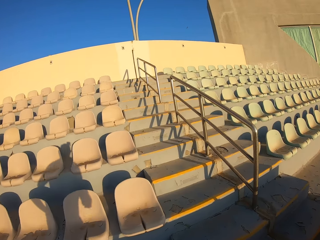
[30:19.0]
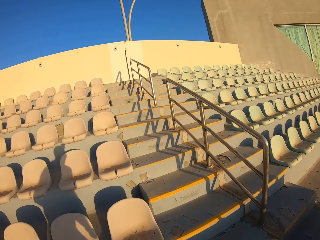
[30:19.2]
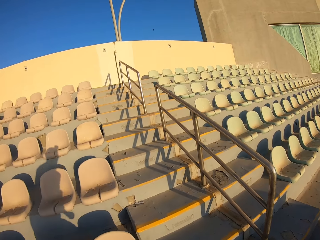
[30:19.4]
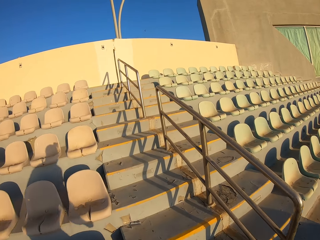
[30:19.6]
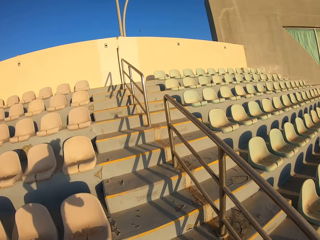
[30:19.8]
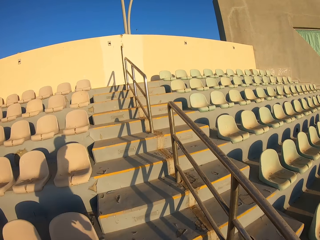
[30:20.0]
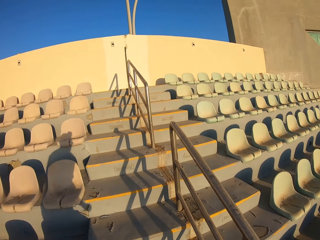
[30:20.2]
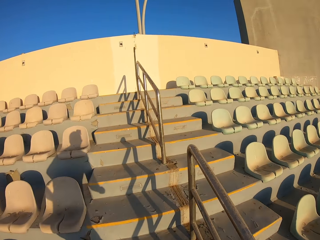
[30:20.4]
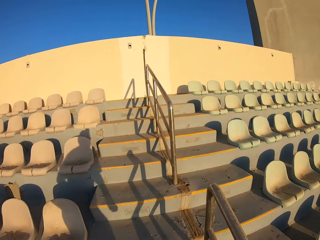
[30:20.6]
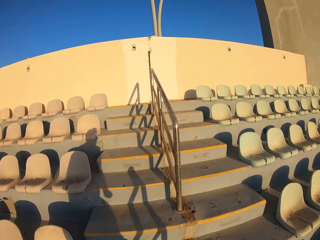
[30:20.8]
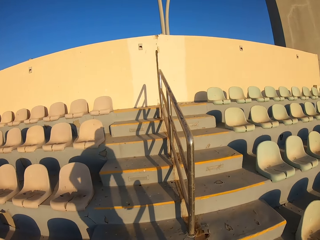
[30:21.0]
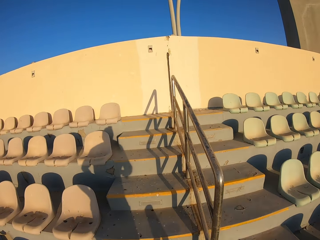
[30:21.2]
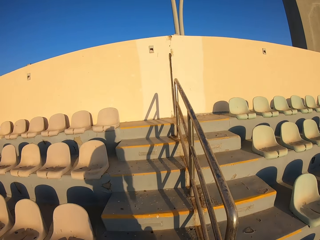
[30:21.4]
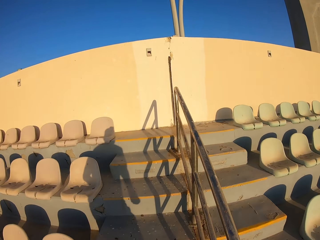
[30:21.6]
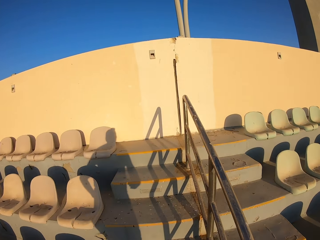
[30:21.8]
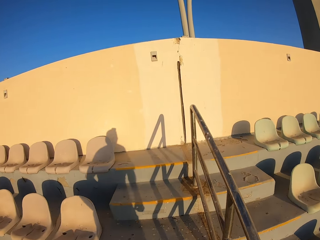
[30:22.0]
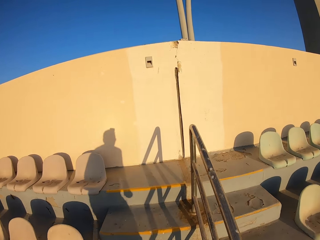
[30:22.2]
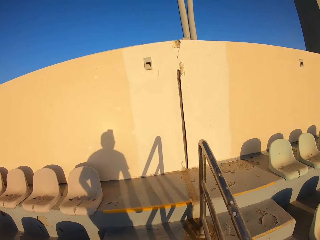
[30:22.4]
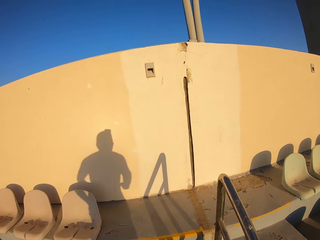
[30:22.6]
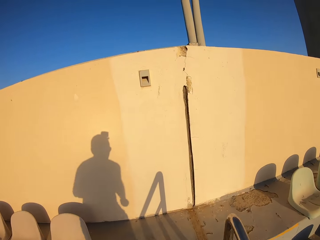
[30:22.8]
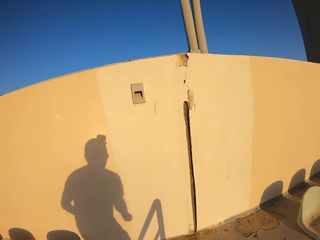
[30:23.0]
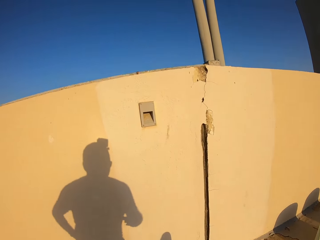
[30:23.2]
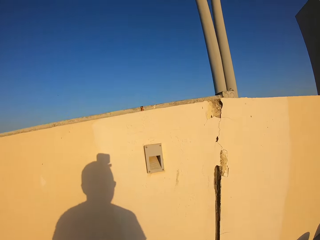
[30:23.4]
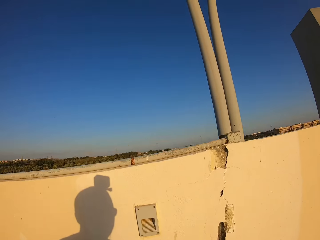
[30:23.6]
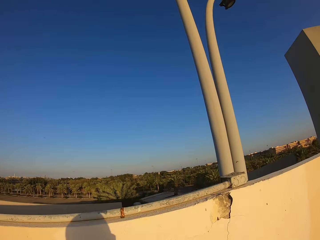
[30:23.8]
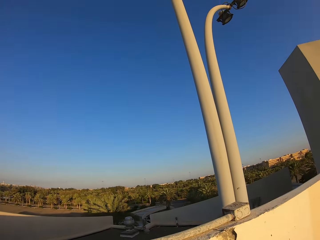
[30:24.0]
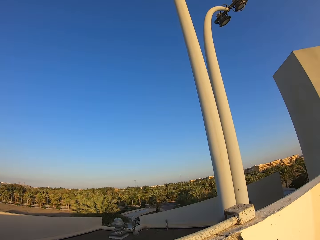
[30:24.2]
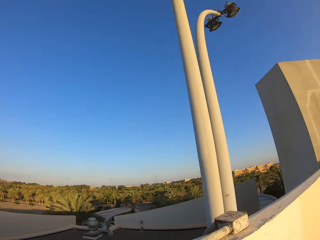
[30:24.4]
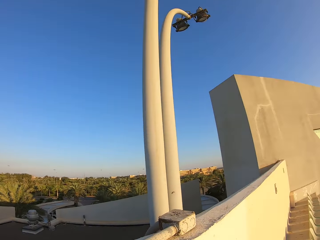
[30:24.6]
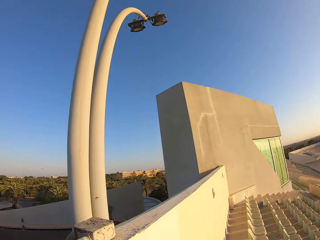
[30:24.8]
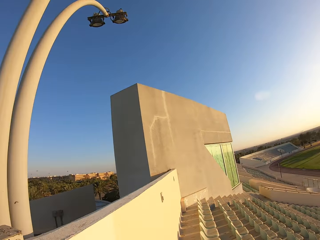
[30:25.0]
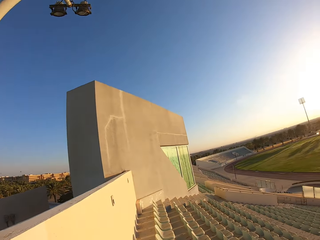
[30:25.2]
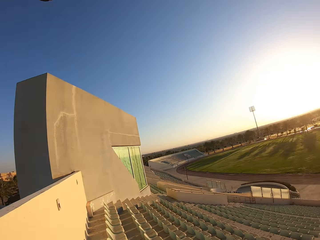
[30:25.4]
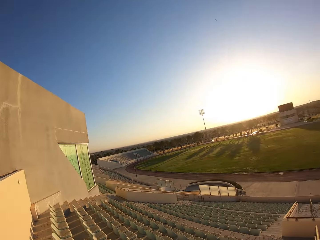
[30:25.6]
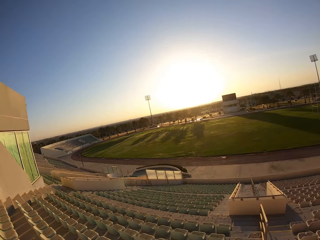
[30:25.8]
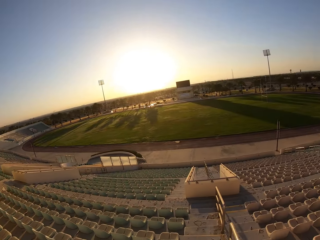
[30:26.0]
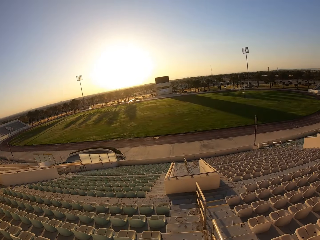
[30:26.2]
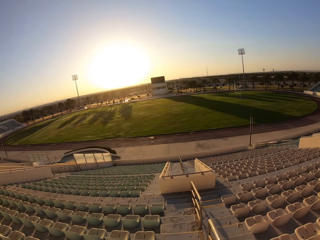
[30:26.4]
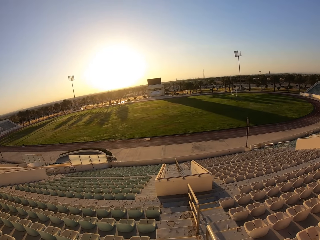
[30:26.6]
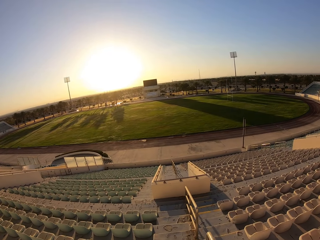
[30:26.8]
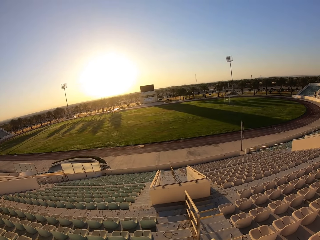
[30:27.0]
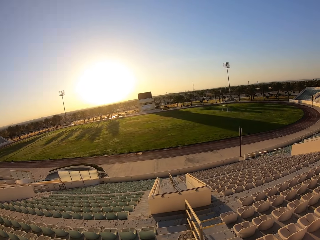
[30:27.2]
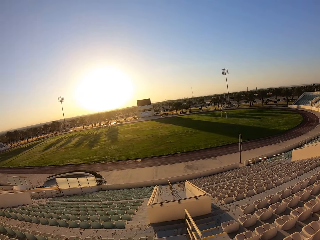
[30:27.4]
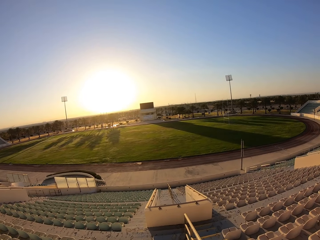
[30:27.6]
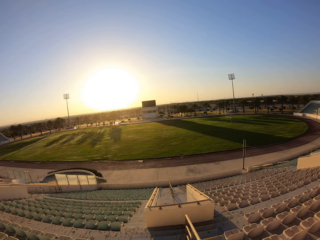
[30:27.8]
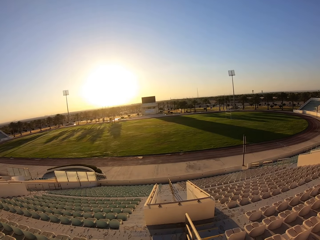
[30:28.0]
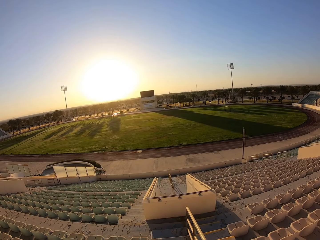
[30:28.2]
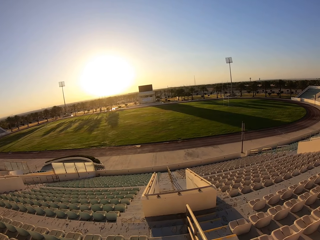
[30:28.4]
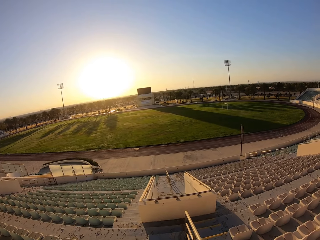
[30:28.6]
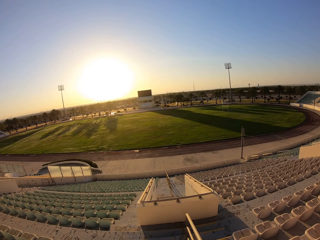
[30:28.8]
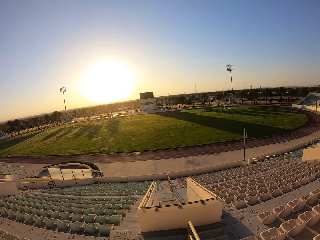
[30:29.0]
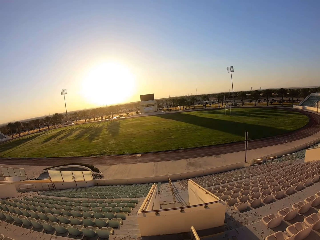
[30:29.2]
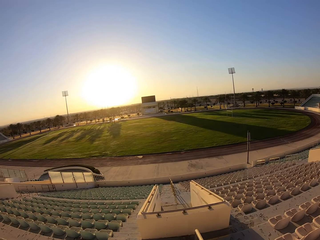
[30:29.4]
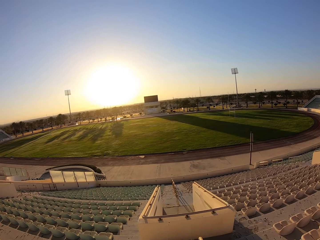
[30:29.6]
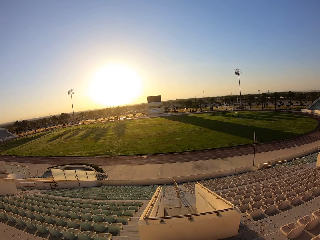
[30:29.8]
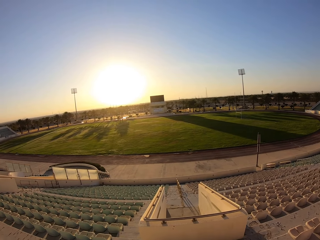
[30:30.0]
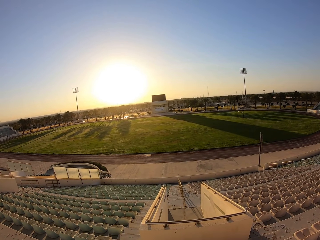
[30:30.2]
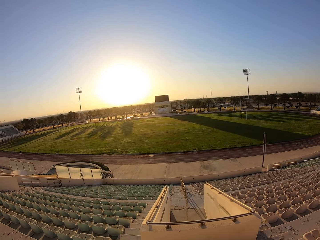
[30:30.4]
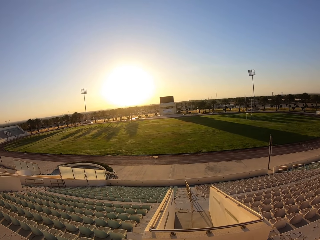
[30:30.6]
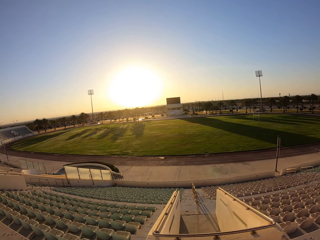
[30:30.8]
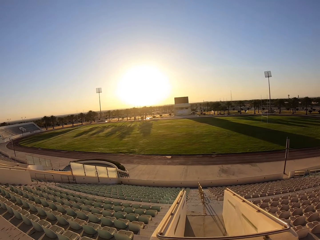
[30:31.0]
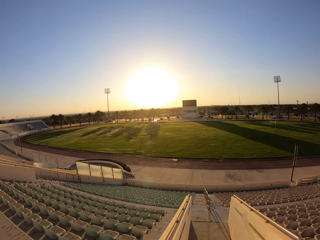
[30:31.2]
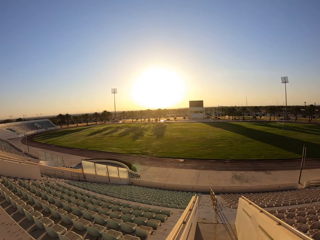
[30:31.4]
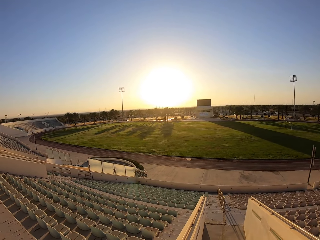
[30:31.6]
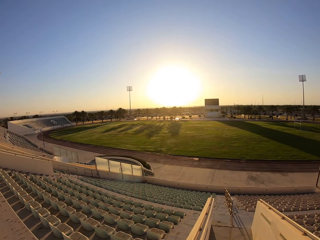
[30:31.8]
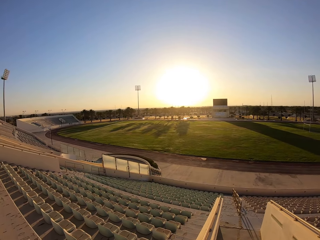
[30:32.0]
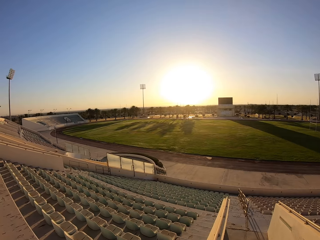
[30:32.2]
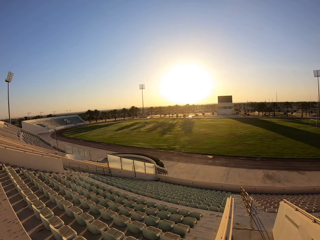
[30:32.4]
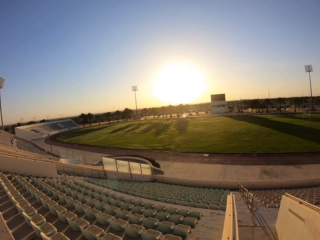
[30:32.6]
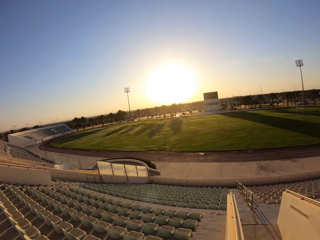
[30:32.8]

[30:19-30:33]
The camera wearer looks around the stadium. They jog down the stairs and walk around the stadium.

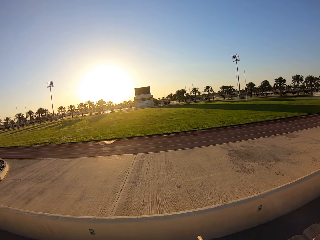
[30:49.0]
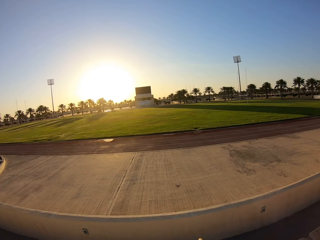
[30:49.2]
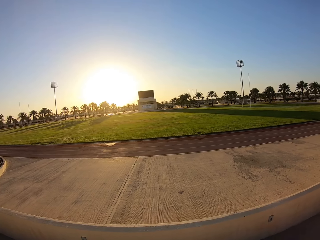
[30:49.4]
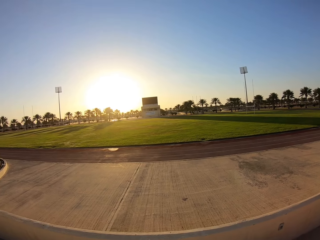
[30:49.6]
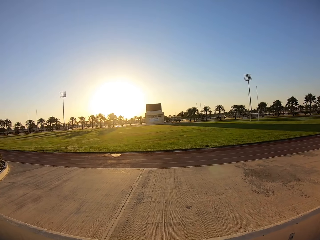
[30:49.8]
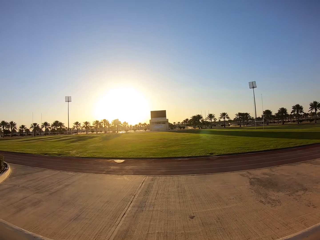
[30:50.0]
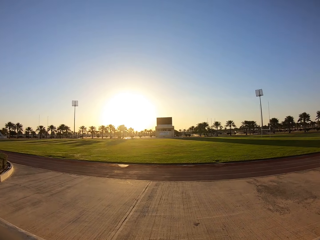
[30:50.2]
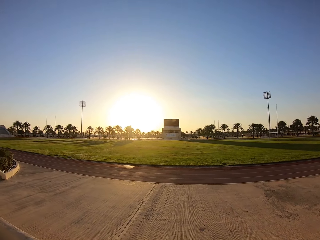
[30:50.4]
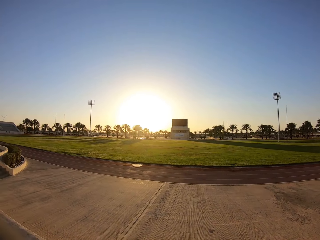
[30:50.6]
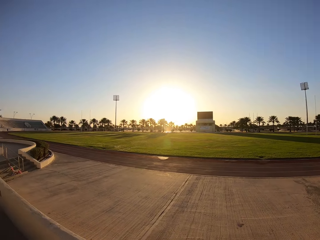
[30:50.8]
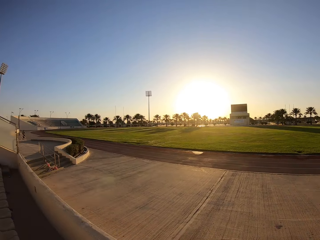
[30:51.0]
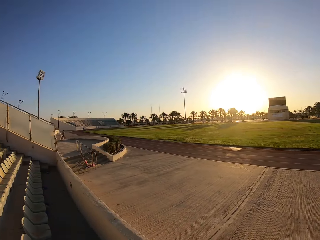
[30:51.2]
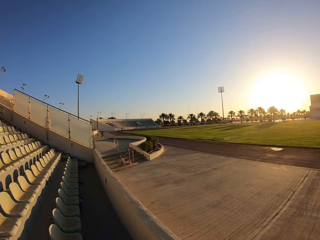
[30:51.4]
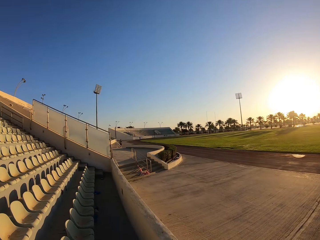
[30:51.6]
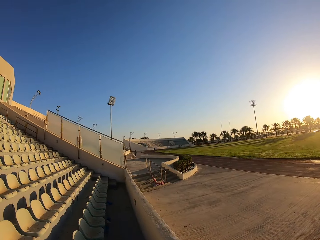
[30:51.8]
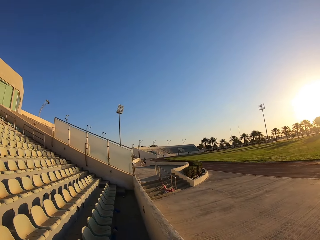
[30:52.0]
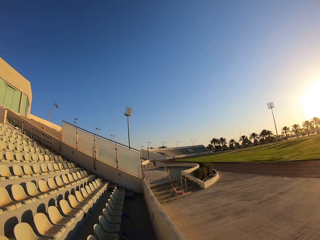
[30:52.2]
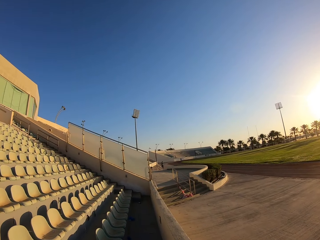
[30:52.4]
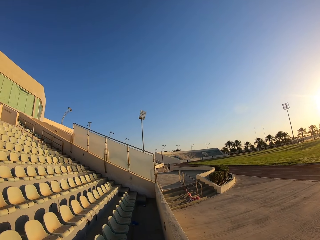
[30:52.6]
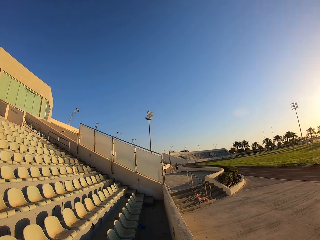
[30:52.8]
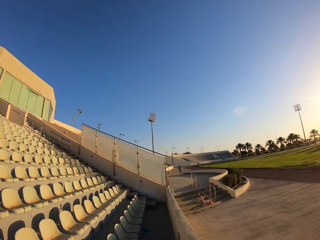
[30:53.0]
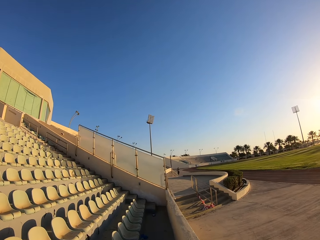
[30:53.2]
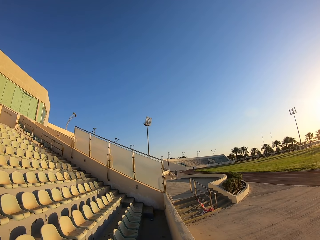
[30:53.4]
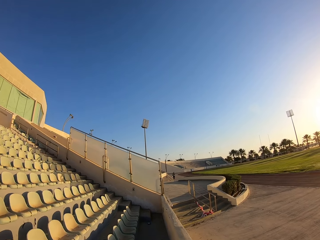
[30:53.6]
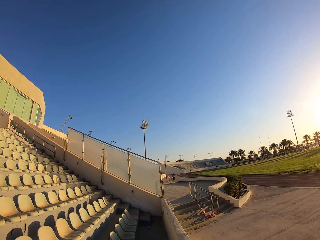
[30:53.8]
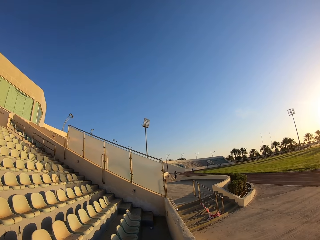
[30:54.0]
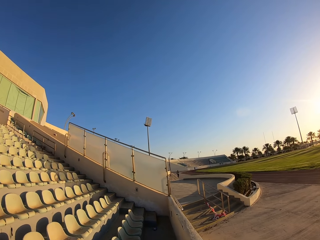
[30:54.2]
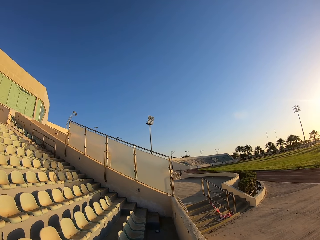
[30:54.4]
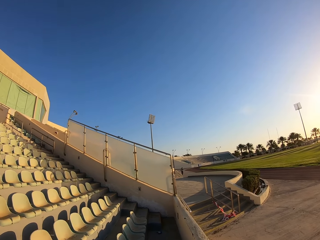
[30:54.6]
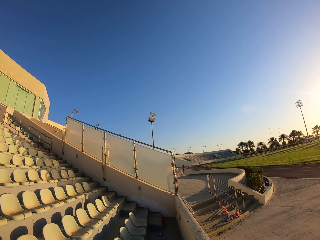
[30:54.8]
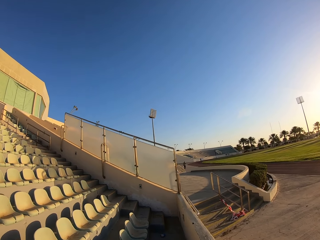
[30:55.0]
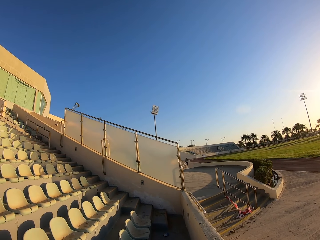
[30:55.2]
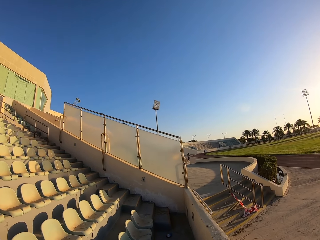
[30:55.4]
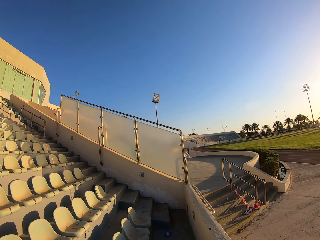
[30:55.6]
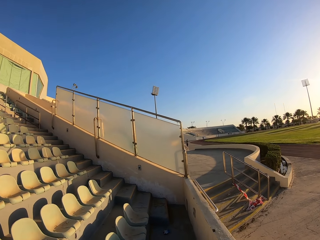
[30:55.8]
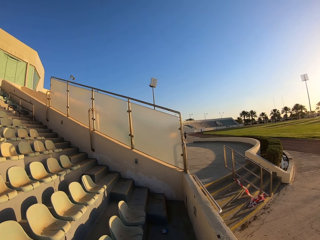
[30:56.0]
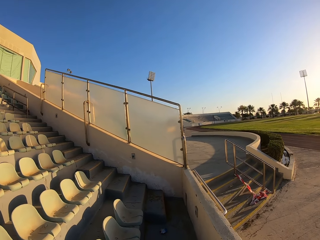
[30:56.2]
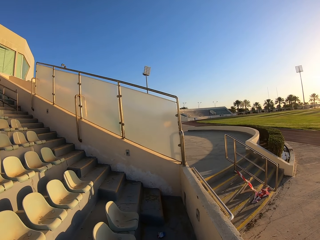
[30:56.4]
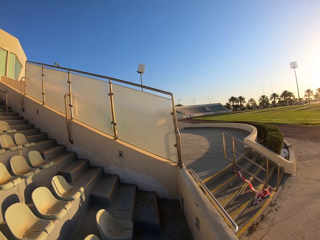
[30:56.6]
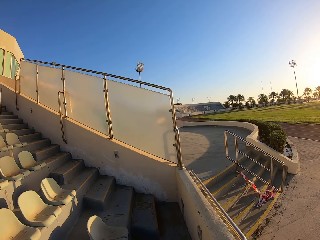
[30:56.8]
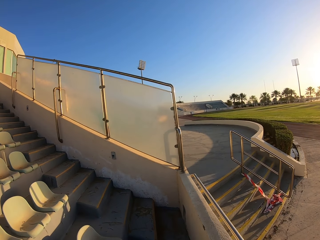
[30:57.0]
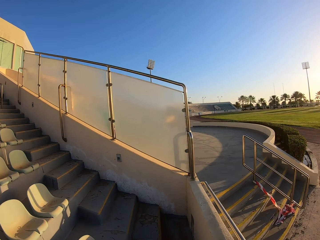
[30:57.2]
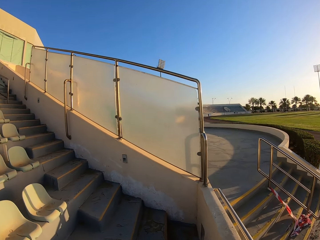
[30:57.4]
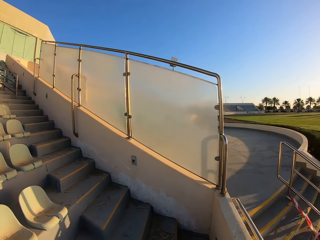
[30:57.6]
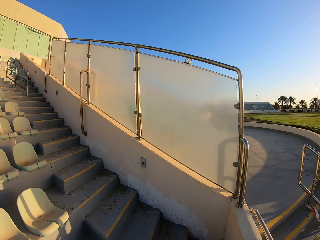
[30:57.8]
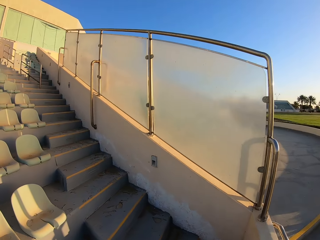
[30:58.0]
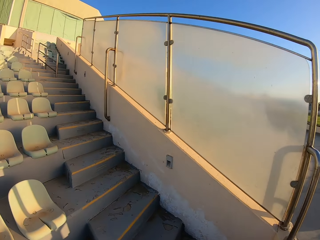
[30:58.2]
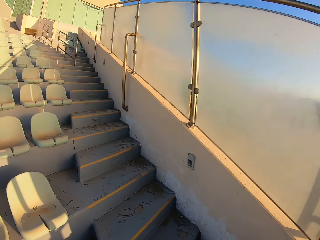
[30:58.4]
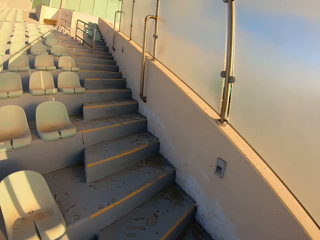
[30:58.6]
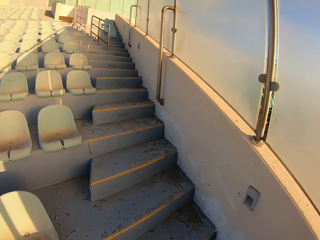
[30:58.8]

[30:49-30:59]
The camera wearer looks around the stadium and walks around the stadium.
